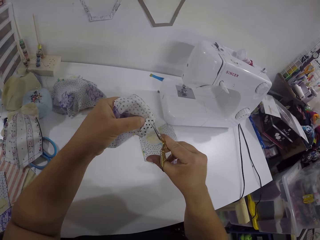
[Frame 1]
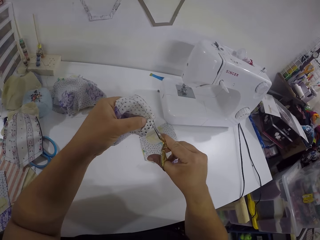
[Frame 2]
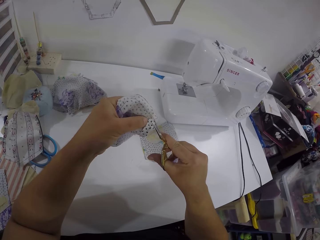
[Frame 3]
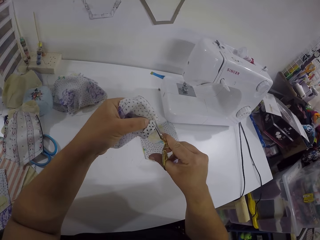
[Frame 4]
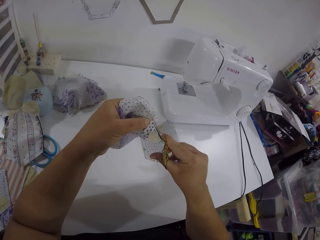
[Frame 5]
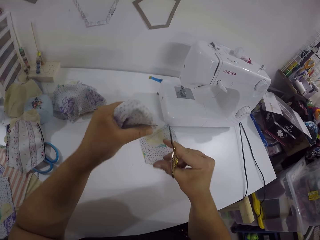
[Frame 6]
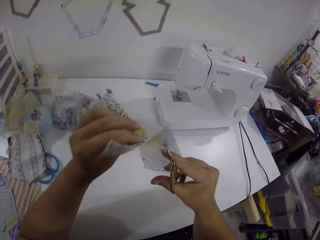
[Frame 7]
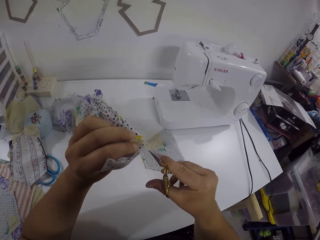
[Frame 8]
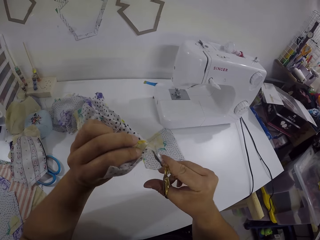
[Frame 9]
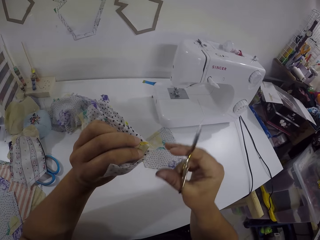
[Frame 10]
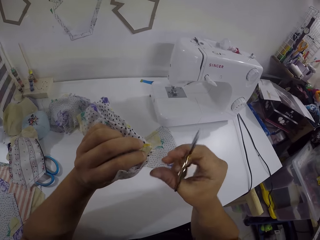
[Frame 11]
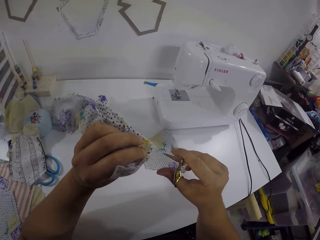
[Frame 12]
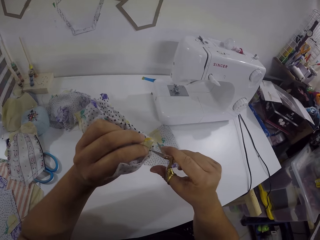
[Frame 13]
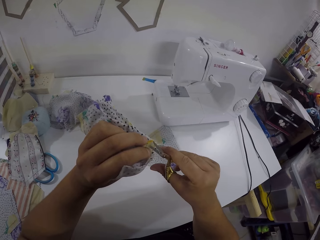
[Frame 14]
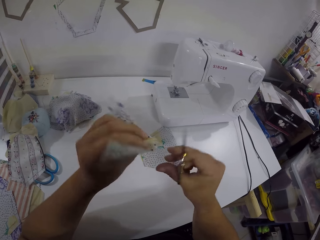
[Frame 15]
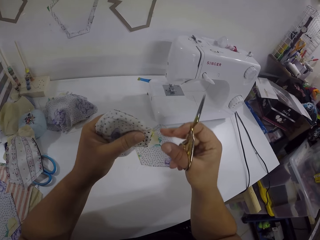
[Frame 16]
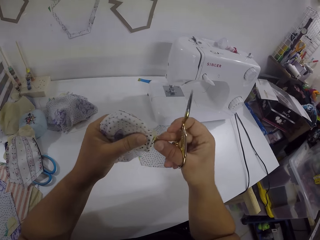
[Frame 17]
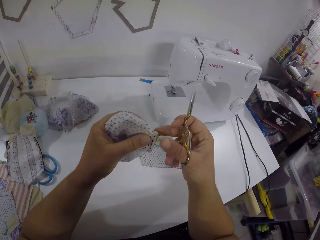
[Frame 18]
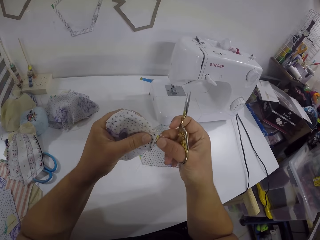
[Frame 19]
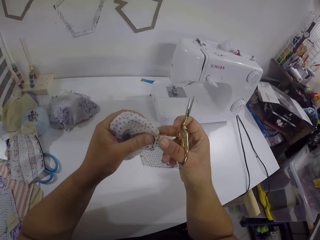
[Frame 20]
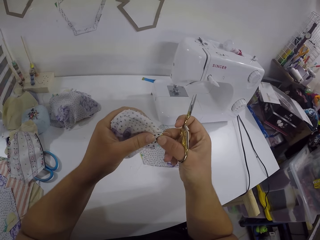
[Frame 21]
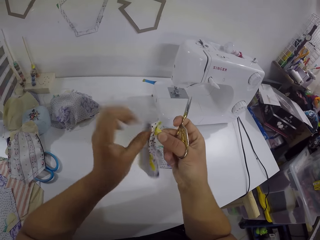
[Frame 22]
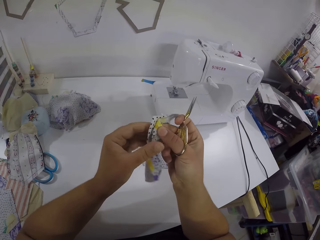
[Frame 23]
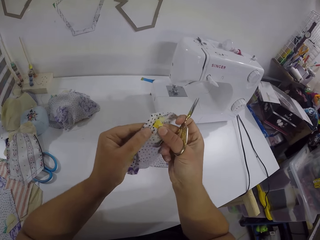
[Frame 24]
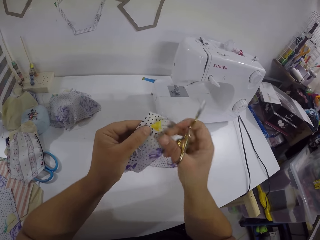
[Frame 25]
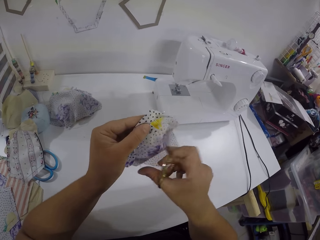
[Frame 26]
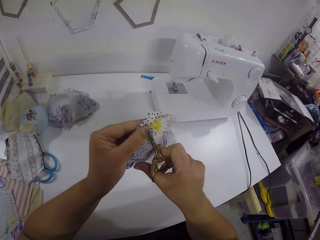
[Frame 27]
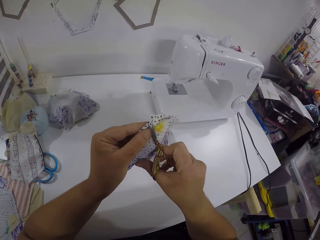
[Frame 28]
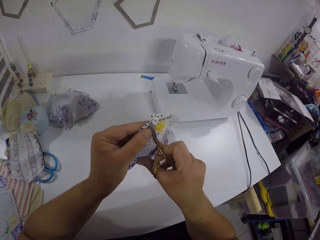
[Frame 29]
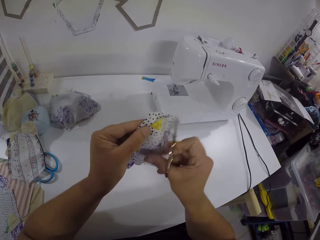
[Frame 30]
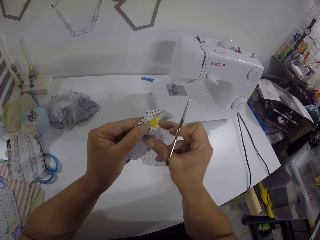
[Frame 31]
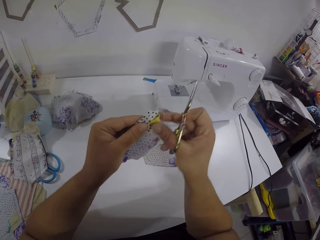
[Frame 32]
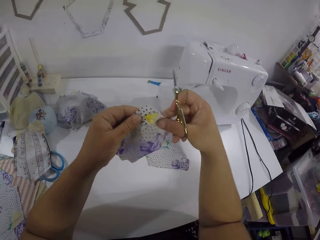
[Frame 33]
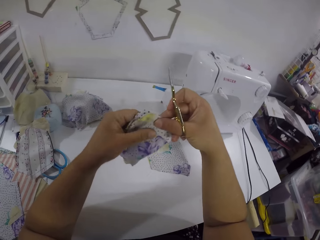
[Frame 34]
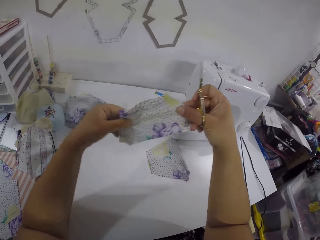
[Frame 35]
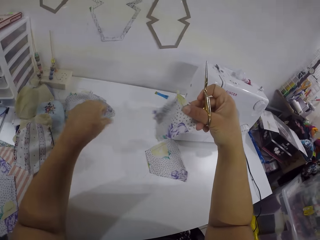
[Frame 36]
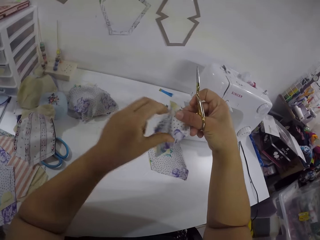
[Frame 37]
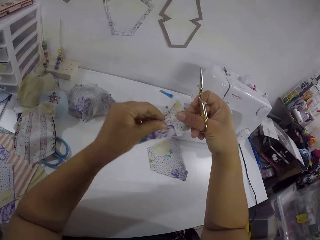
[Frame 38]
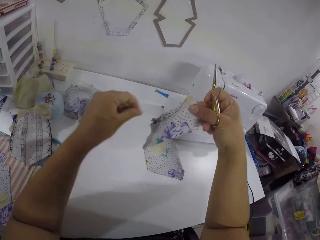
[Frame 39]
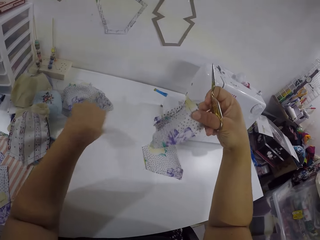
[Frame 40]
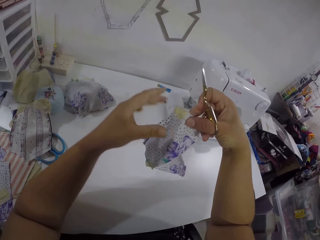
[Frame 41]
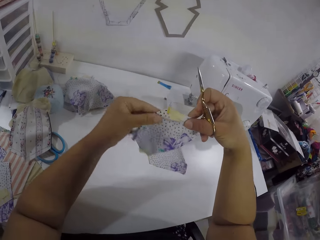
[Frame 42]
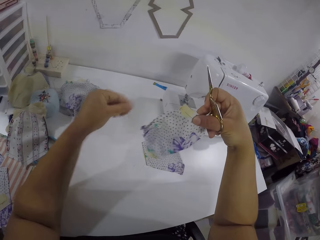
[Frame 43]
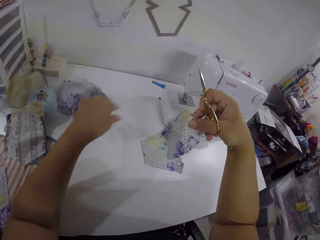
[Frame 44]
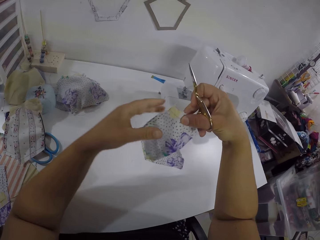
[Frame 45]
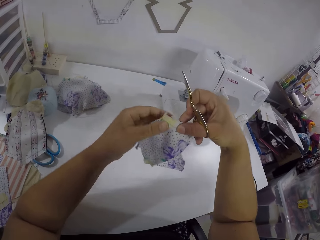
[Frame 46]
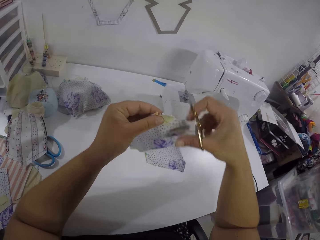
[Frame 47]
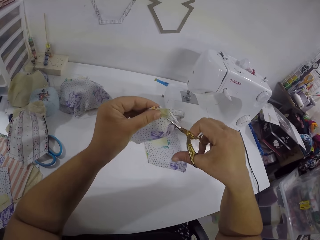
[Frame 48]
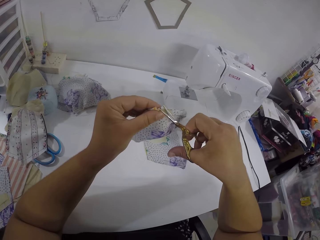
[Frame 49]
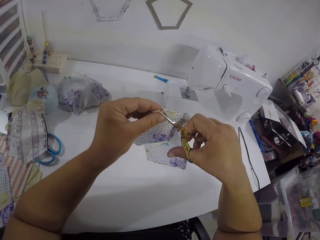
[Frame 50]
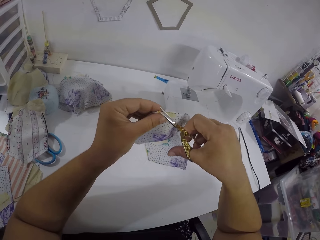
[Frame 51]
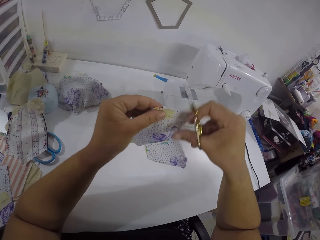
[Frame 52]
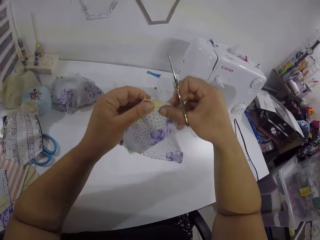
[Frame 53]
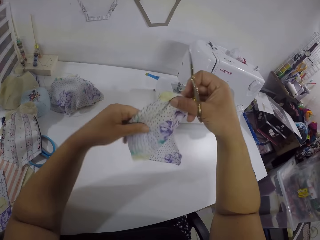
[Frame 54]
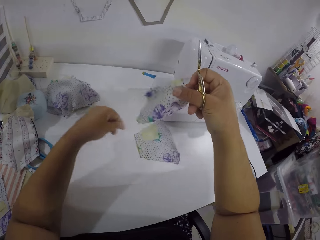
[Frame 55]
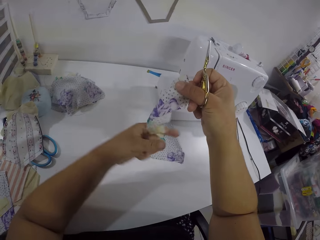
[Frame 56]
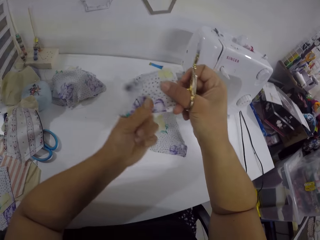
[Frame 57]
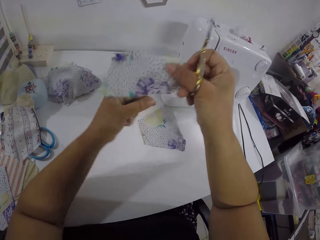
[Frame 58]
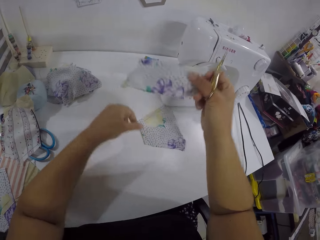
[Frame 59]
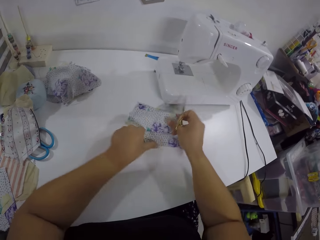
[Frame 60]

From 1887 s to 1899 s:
The camera wearer cuts threads from the piece of cloth with the scissors in her right hand. She turns the fabric with the left hand. She removes thread with the scissors with the right hand. She holds the piece of cloth with her right hand. She turns the fabric with the left hand. She removes thread with the left hand. She turns the thread with the left hand. She cuts thread from the piece of cloth with the scissors in her right hand. She passes the piece of cloth from her left hand to her right hand. She removes threads from the piece of cloth with her left hand. She holds the thread with both hands. She passes the piece of cloth from her right hand to her left hand. She cuts thread from the piece of cloth with the scissors in her right hand. She passes the piece of cloth from her left hand to her right hand. She removes threads from the piece of cloth with her left hand.

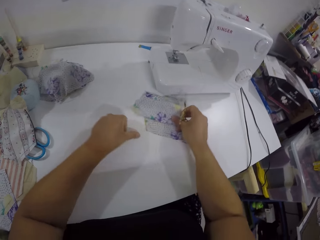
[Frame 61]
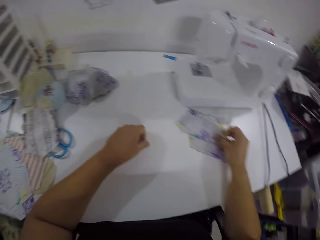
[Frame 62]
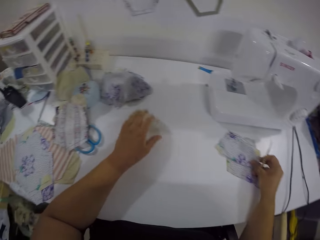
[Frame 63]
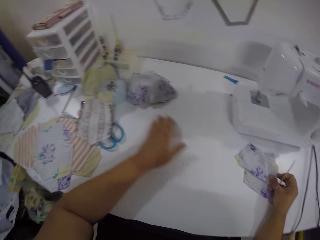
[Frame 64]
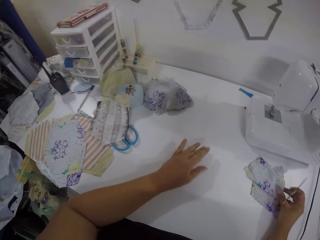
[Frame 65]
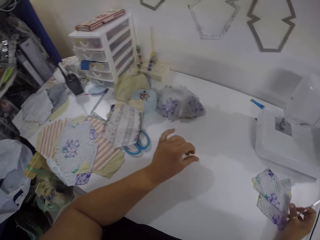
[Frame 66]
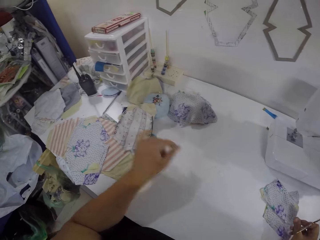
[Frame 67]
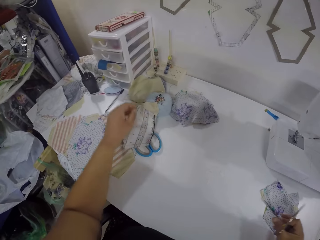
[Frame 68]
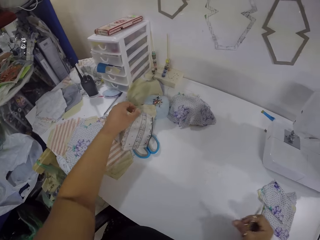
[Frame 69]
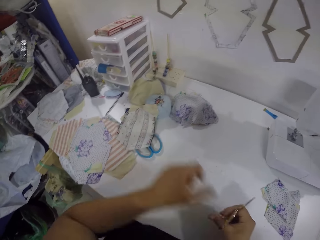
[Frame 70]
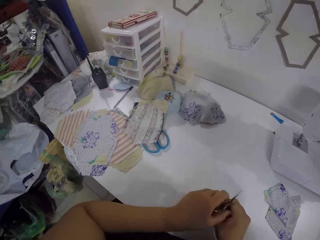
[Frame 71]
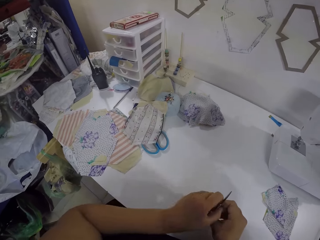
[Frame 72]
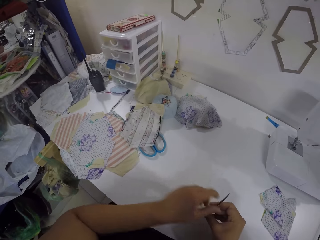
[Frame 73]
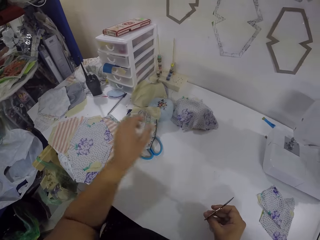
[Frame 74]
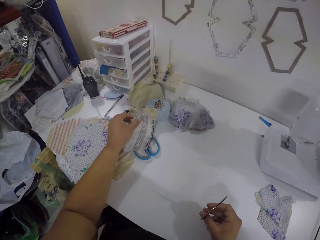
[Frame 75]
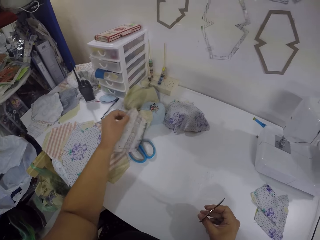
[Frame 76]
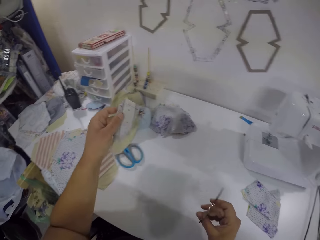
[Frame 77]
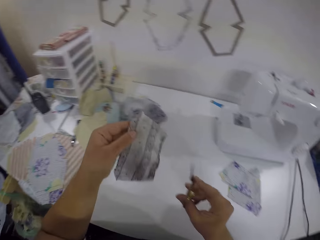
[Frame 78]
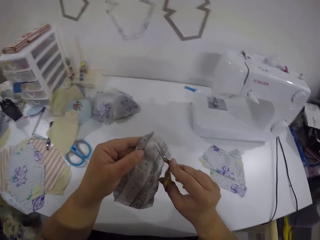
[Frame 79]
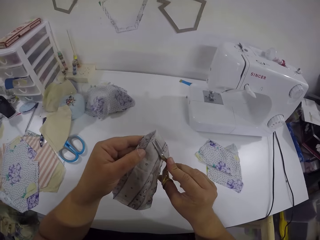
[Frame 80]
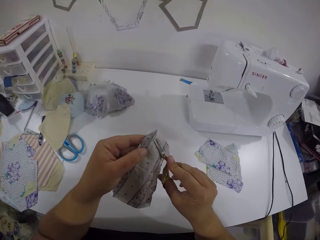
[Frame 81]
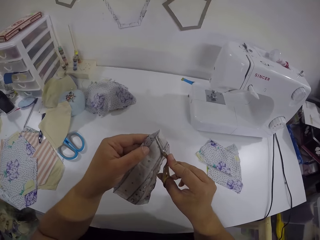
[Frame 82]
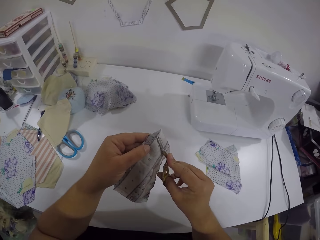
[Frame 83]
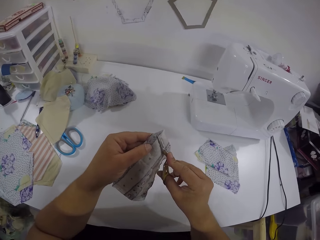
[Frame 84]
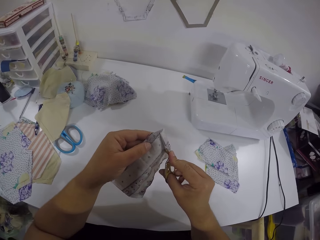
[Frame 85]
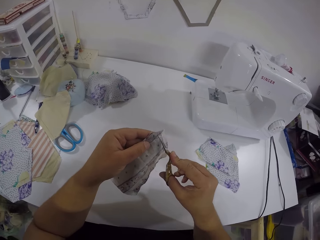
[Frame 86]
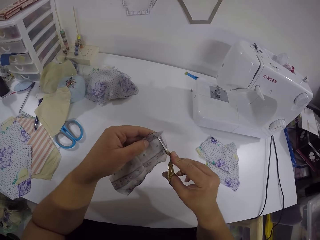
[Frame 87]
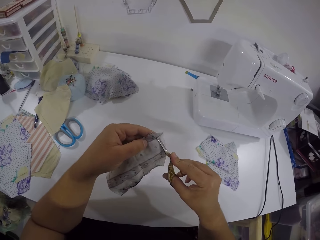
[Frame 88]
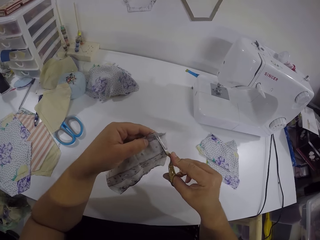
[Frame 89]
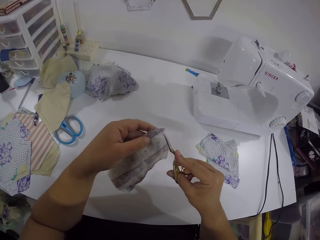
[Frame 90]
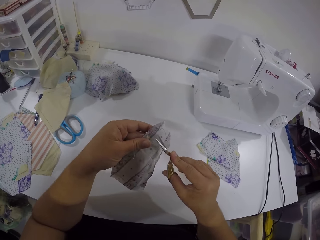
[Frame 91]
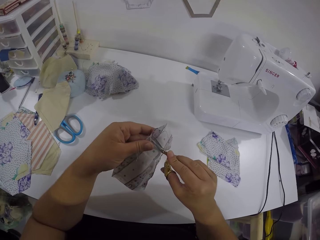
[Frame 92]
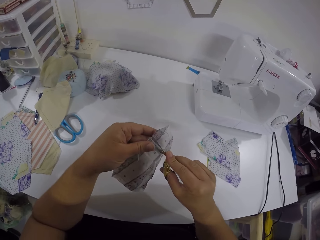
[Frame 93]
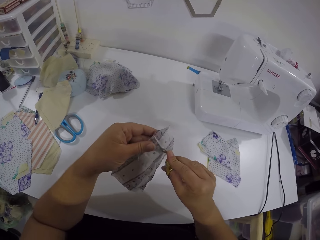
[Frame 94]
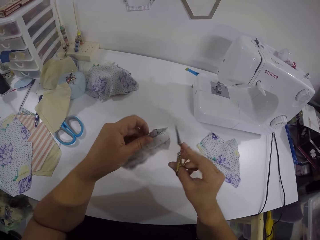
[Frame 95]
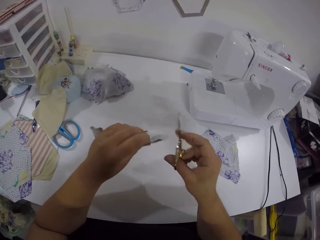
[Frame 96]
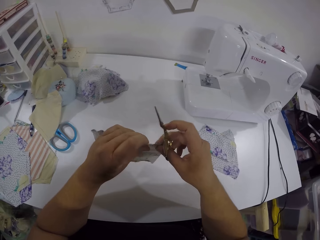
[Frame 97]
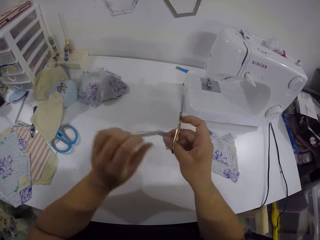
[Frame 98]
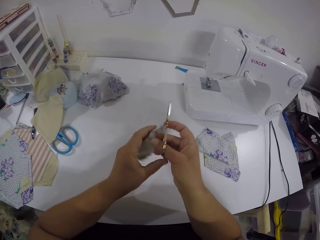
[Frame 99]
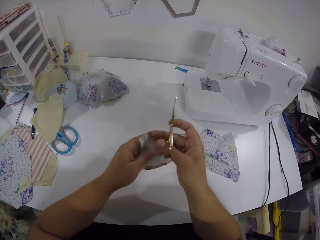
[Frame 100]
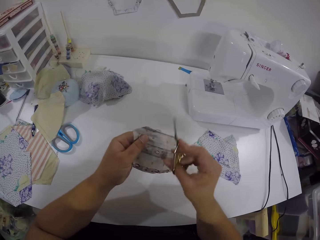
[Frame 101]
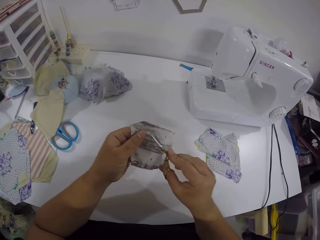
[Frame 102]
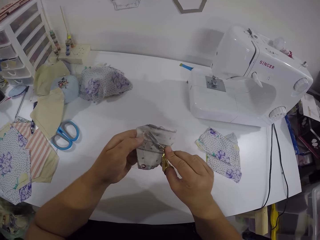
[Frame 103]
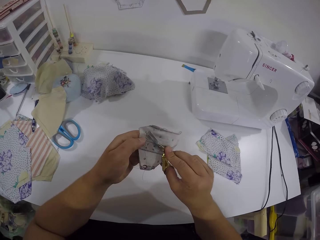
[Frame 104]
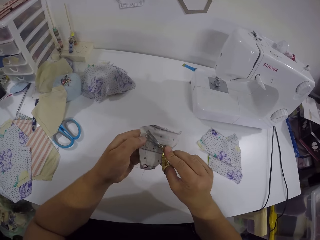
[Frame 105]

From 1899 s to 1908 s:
The camera wearer drops the piece of cloth or fabric on a table with her right hand. She wipes the table with her left hand. She moves her hand. She adjusts the scissors in her right hand with her left hand. She holds the scissors with both hands. She picks up a piece of cloth from the table with her left hand. She cuts thread from the piece of cloth with the scissors in her right hand. She moves the fabric. She adjusts the piece of cloth with her hands. She turns the fabric with her left hand. She cuts thread from the piece of cloth with the scissors in her right hand.
